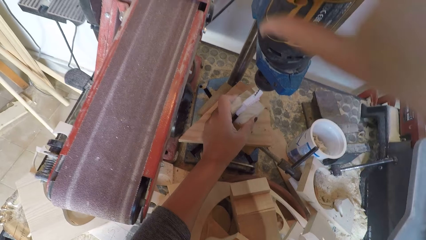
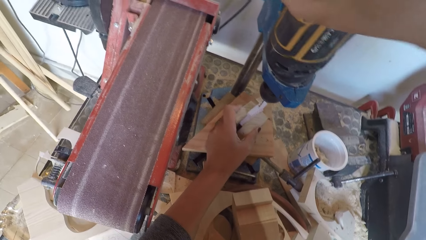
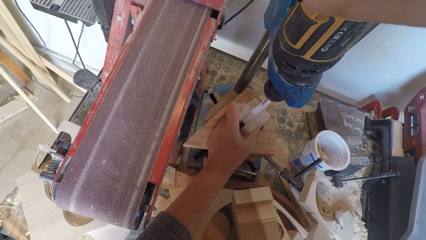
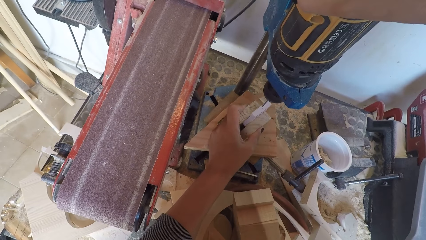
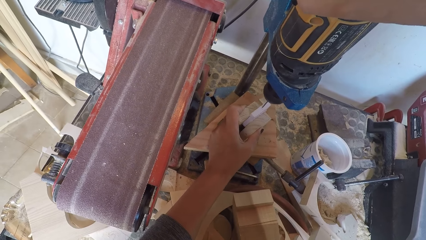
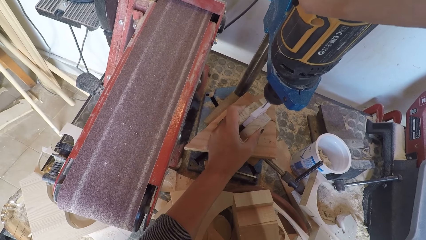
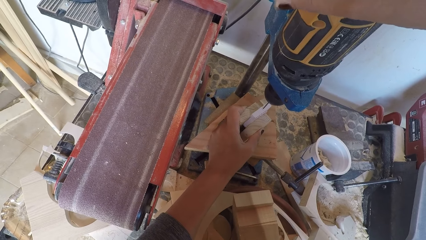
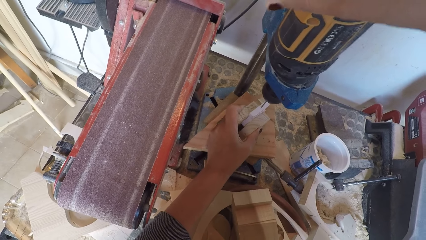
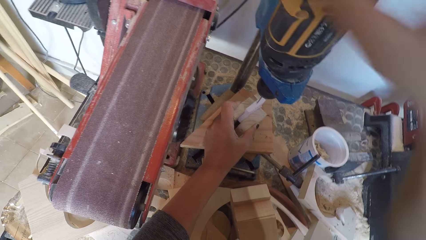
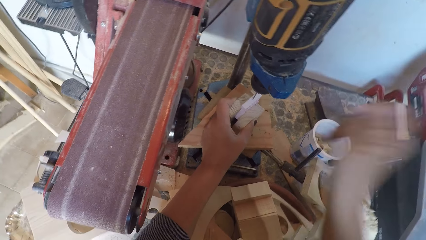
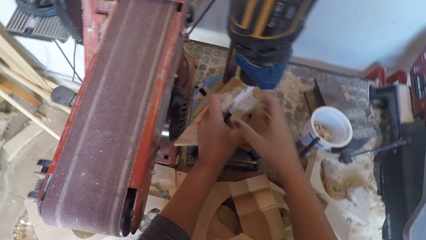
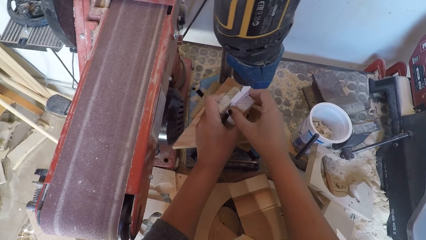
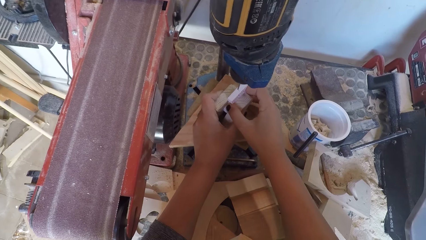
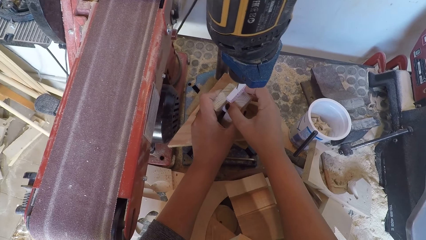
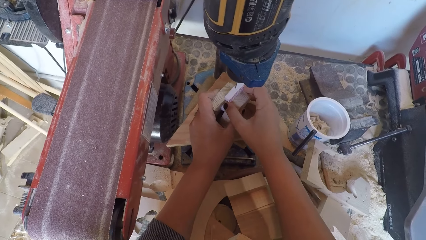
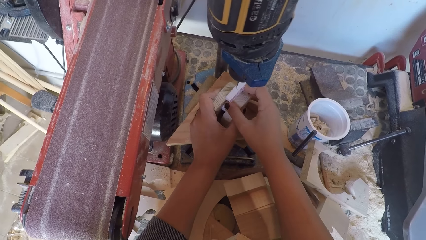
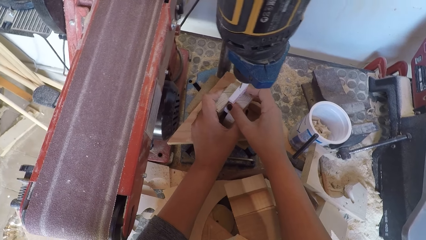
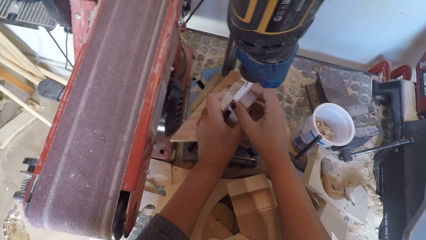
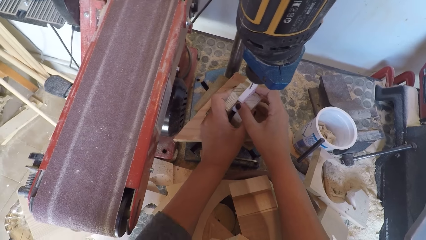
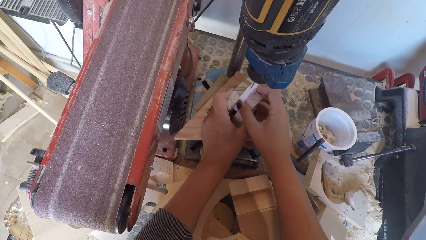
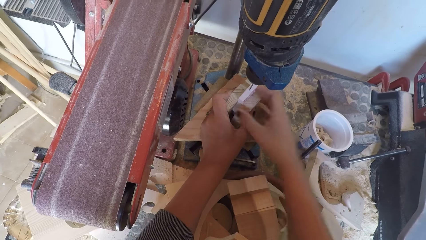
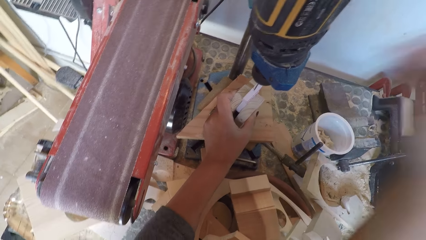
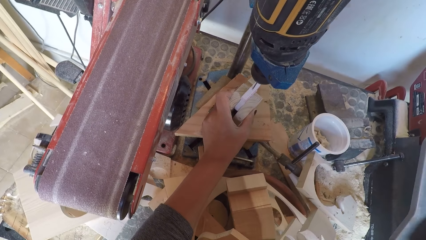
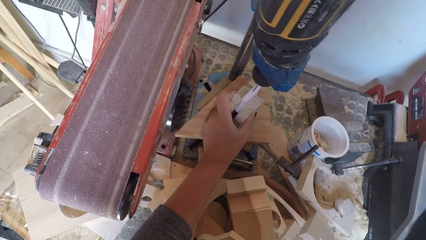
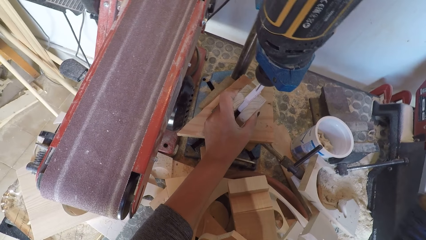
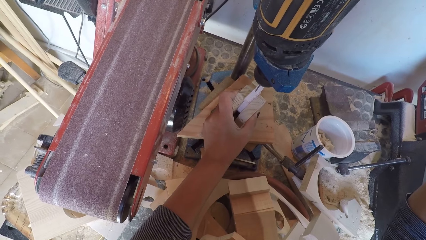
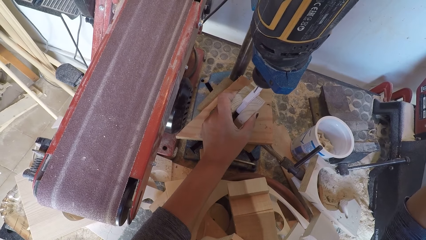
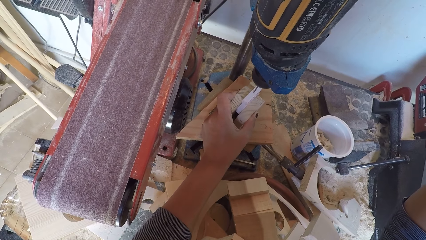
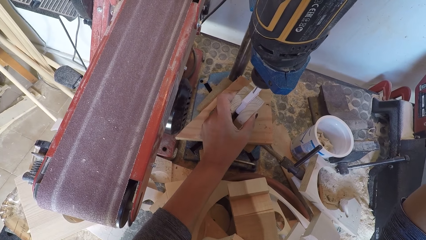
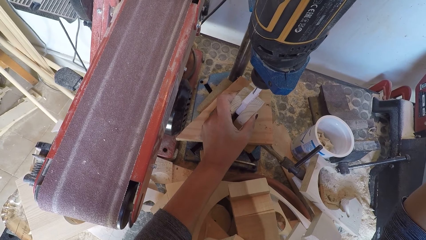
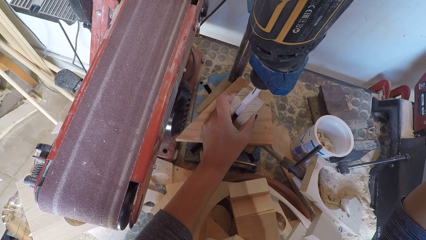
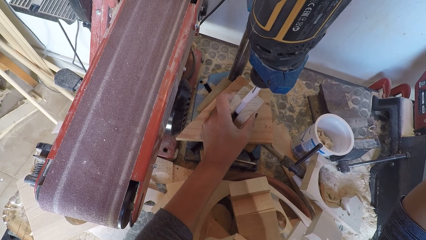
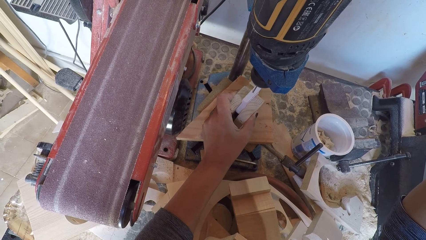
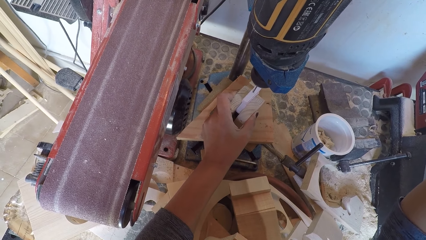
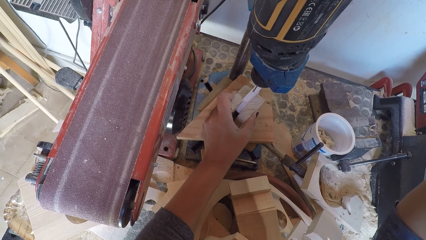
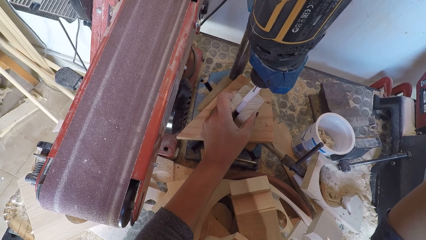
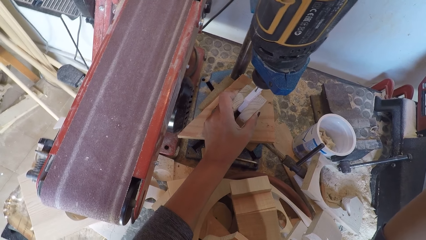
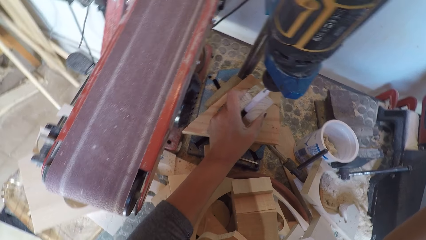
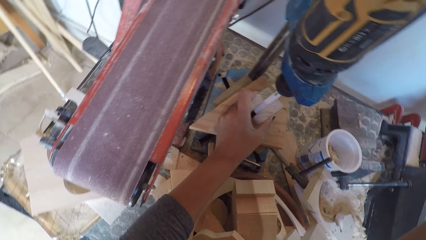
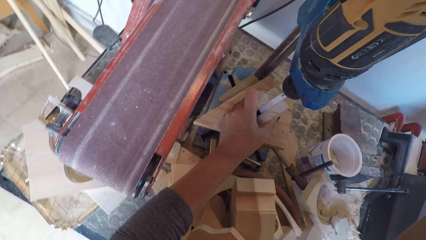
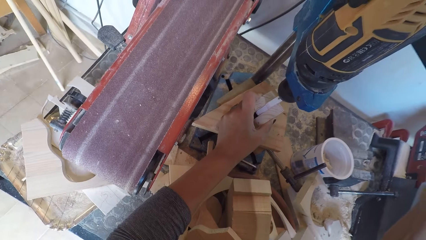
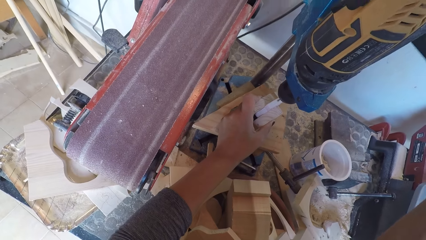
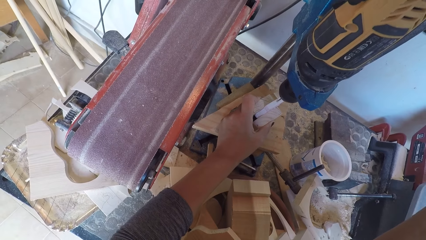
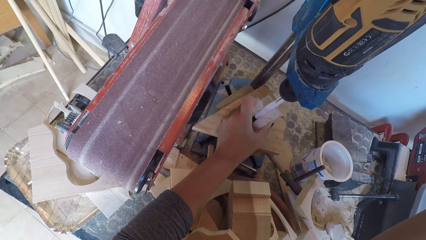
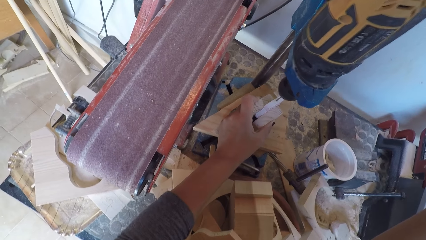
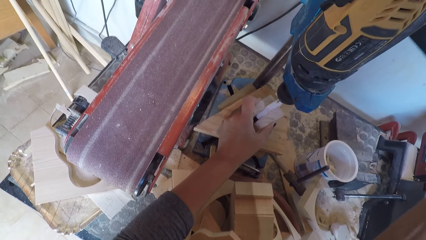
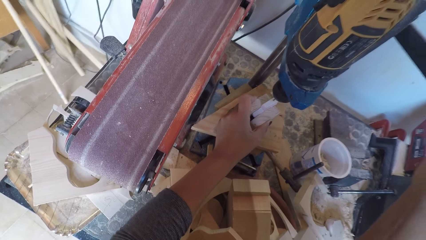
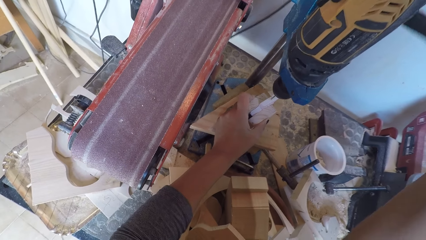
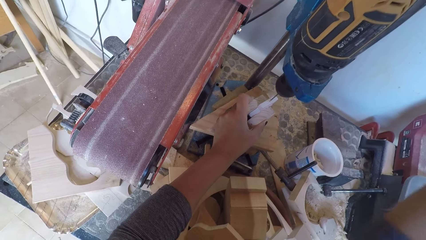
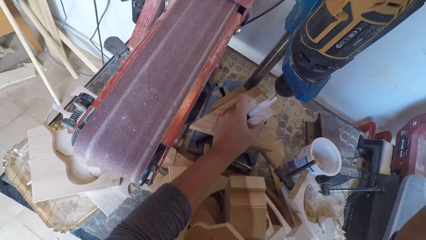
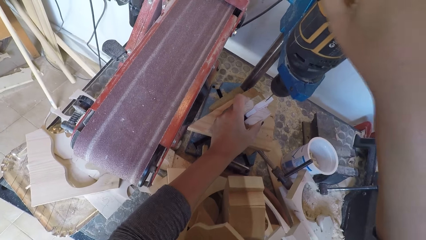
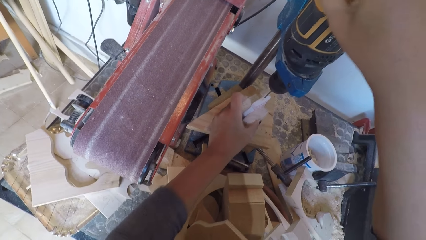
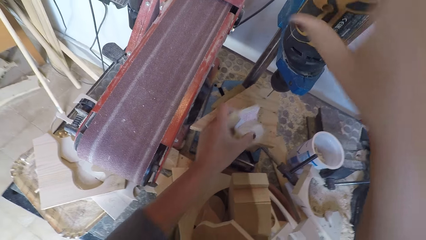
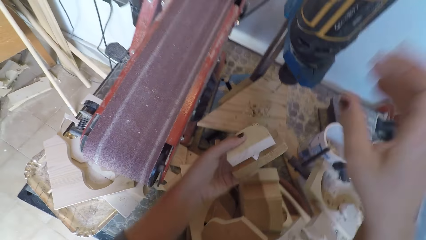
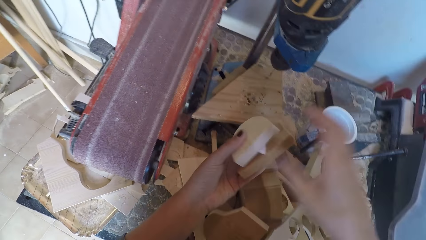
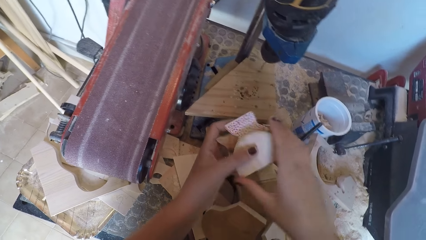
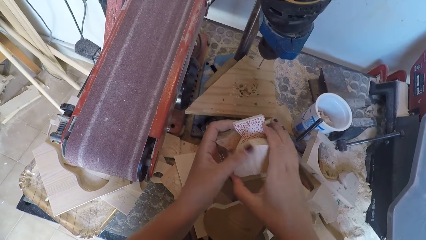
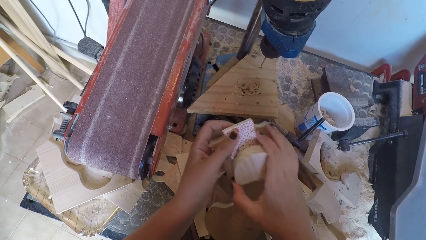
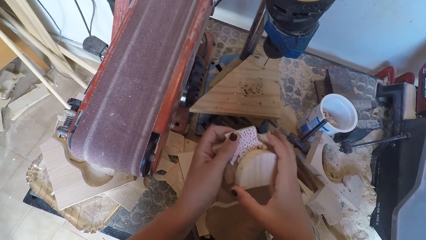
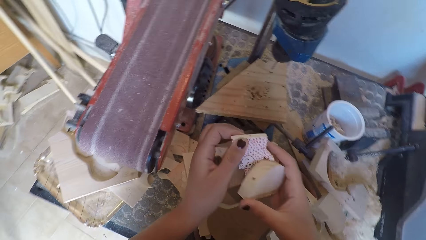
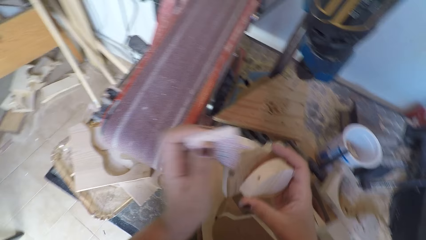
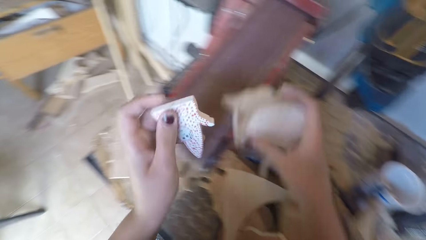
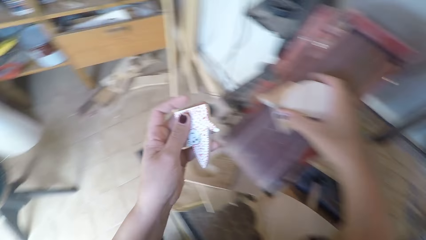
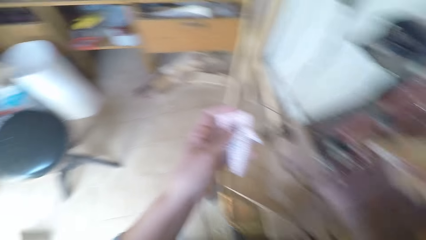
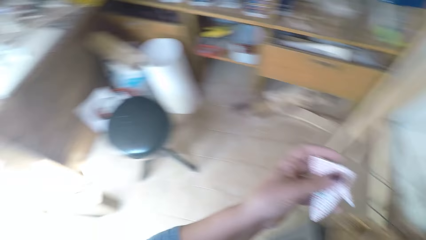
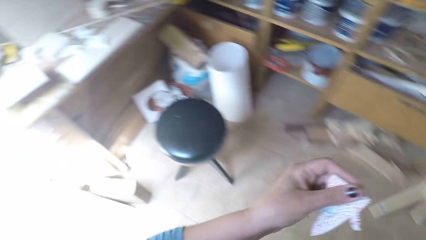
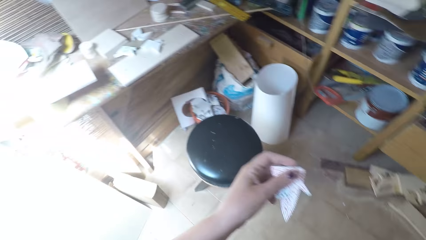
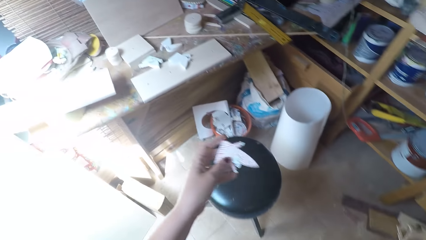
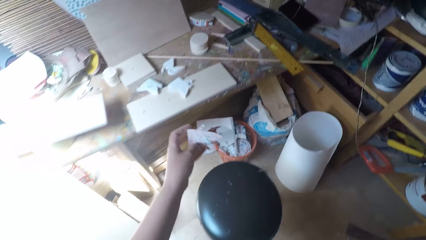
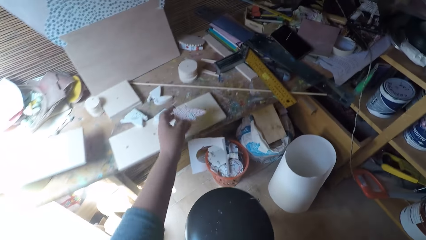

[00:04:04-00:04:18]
The camera wearer holds a drill and switches on the drill machine. They drill the wood ornaments. They hold the pieces of curving under the drill bit. They drill the wood curving. They turn around. They drill the wood curving. They switch off the drill machine. They hold the pieces of curving. They remove the wood curving from the arrangement. They drop the woods on the cutter. They walk around.

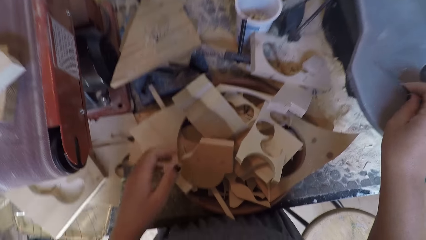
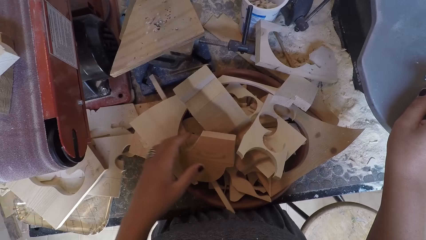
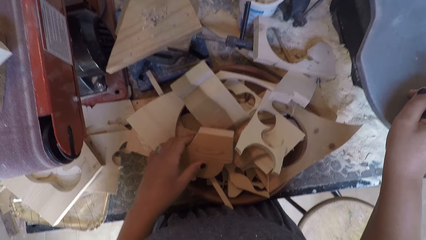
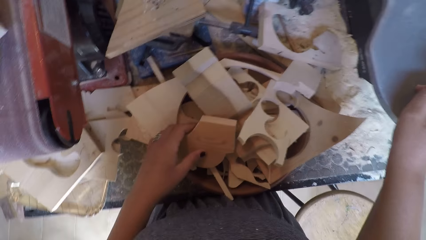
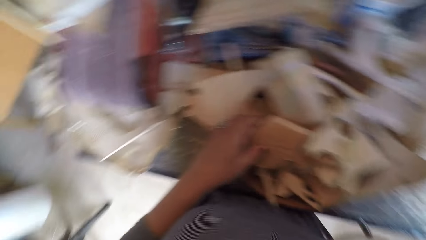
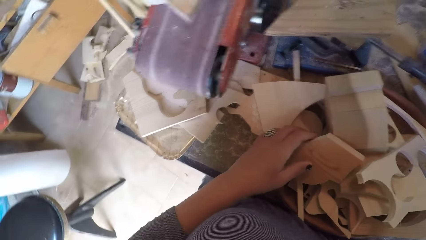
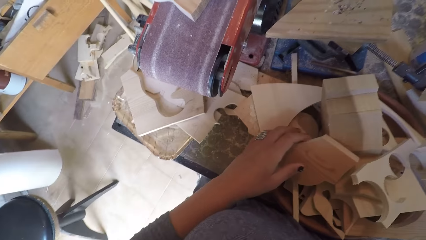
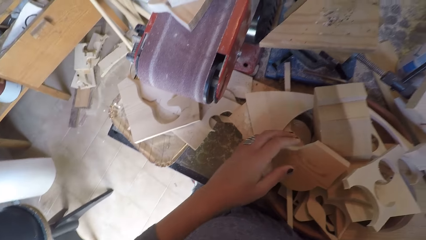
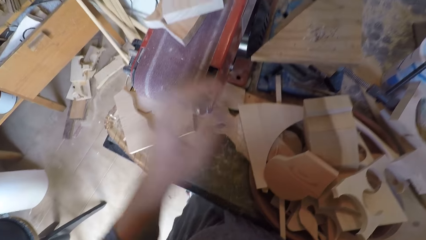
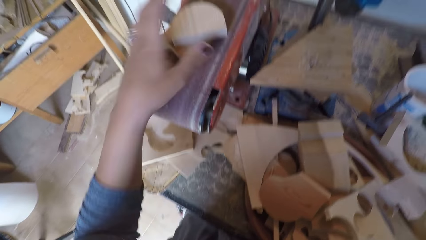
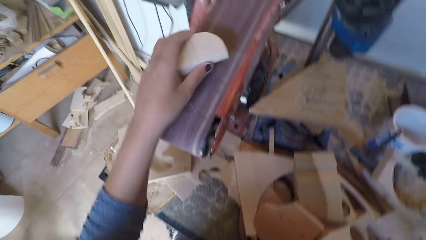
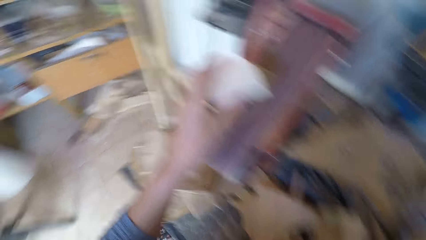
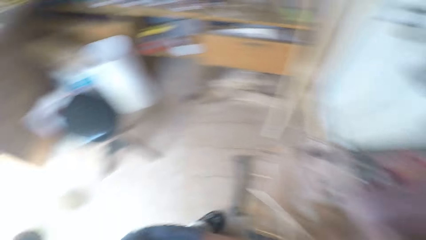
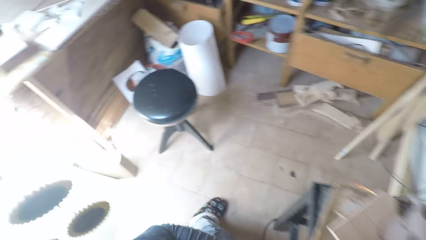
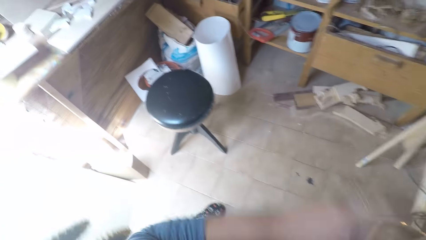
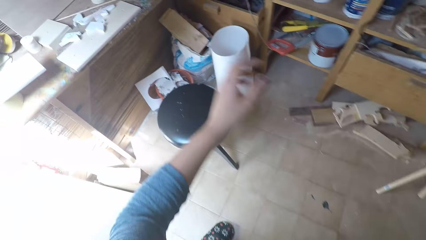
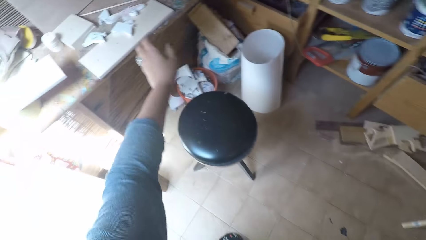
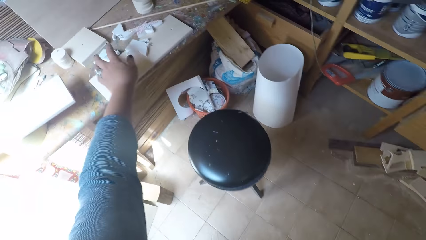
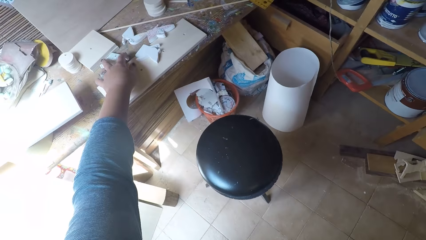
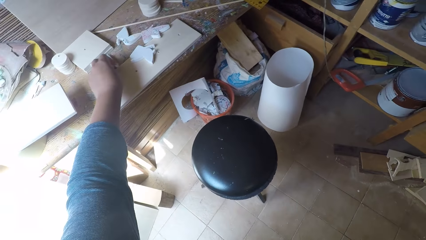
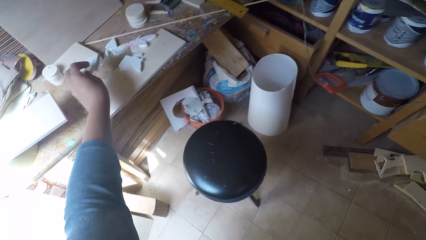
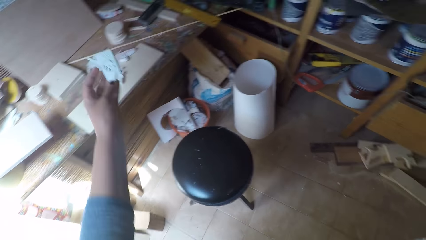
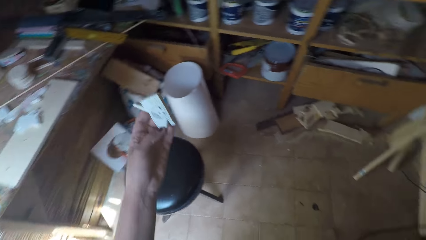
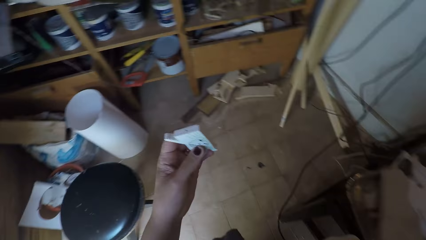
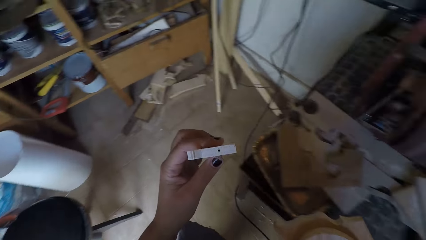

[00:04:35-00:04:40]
The camera wearer picks up the drill bits from the cutter. They pick up a wood curving on sandpaper. They turn around and walk around. They pick up the wood curving from the table.
